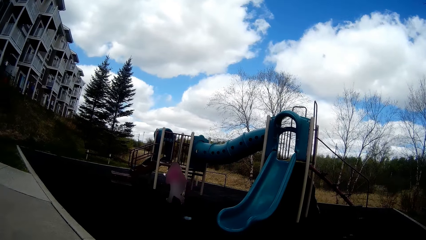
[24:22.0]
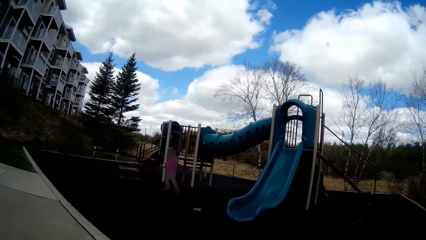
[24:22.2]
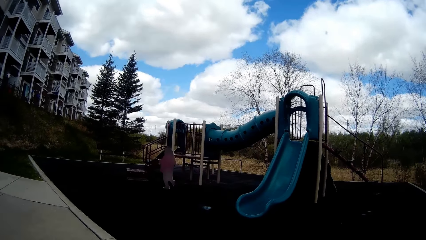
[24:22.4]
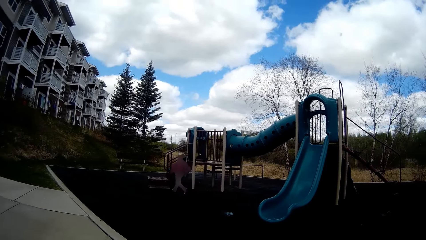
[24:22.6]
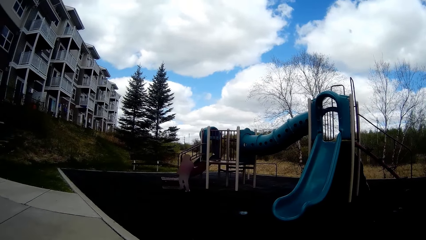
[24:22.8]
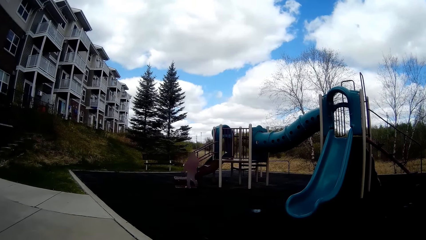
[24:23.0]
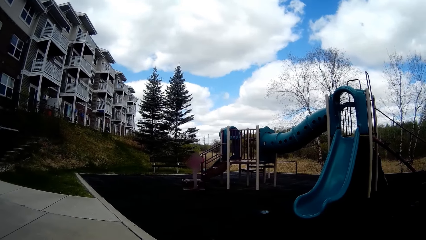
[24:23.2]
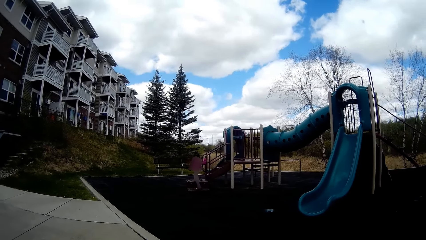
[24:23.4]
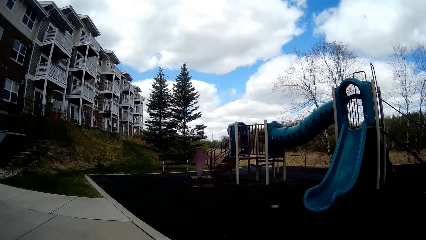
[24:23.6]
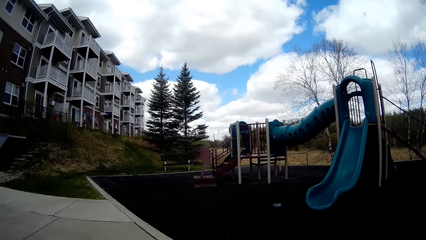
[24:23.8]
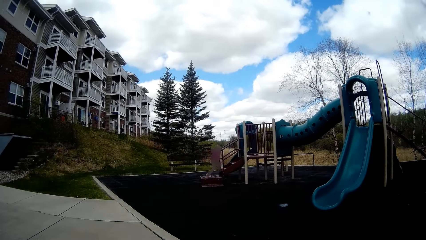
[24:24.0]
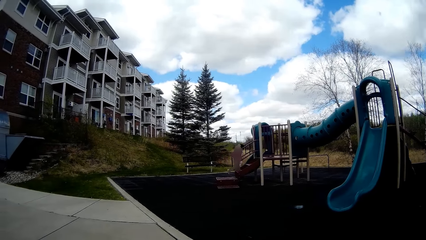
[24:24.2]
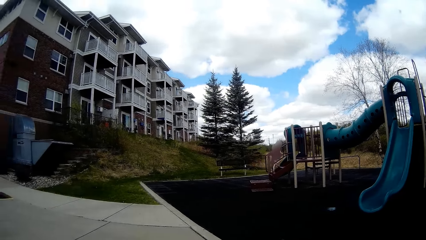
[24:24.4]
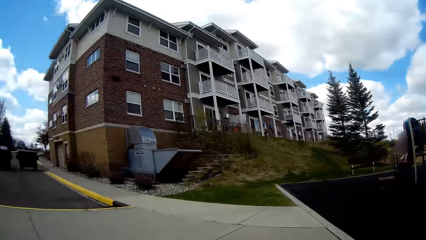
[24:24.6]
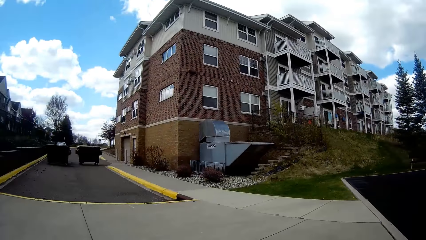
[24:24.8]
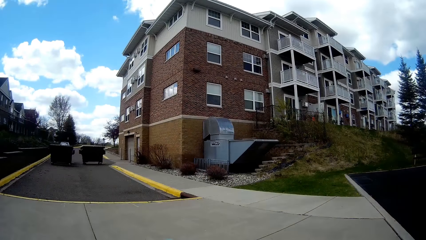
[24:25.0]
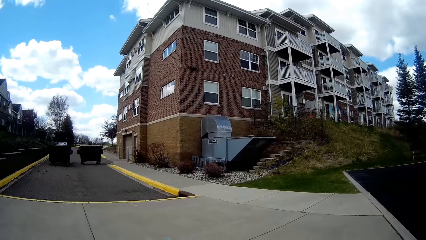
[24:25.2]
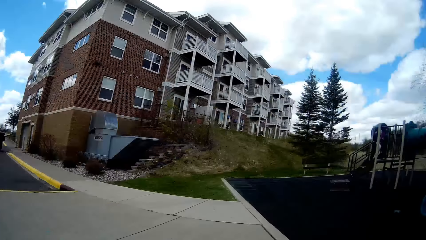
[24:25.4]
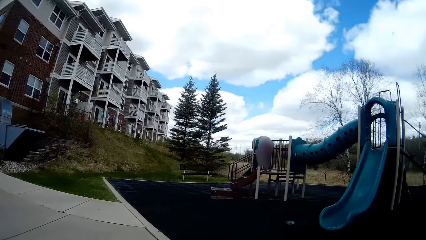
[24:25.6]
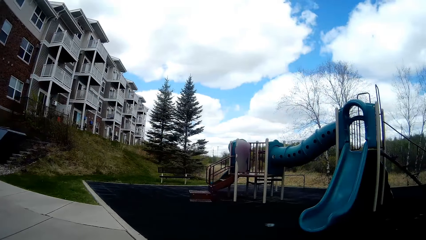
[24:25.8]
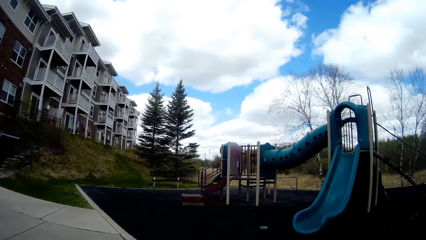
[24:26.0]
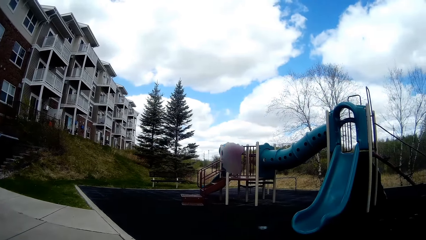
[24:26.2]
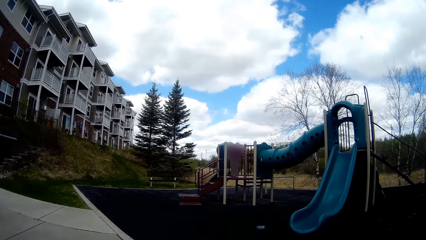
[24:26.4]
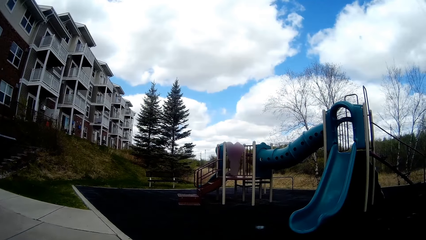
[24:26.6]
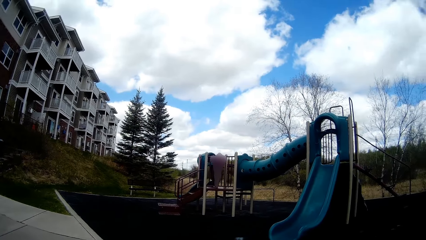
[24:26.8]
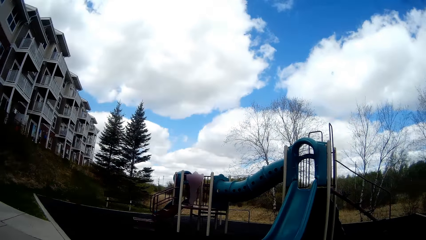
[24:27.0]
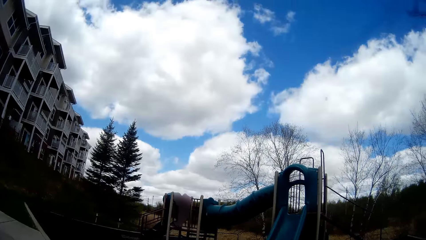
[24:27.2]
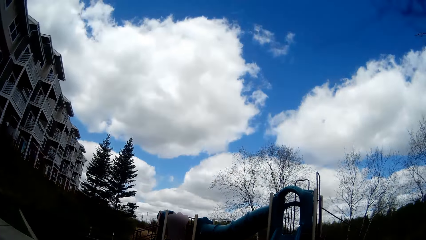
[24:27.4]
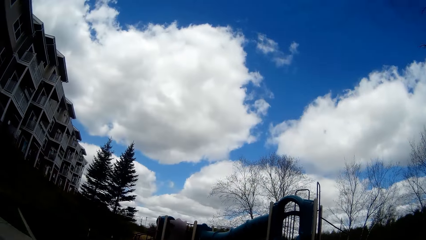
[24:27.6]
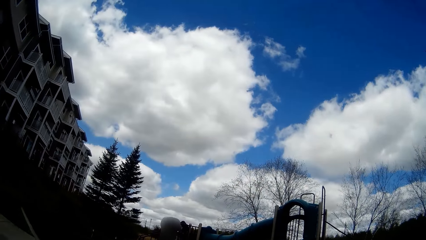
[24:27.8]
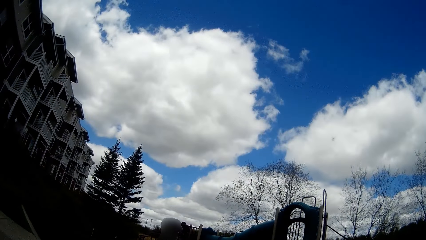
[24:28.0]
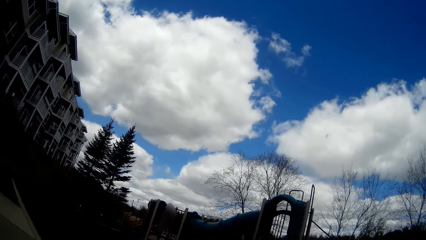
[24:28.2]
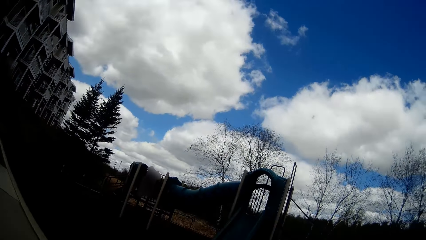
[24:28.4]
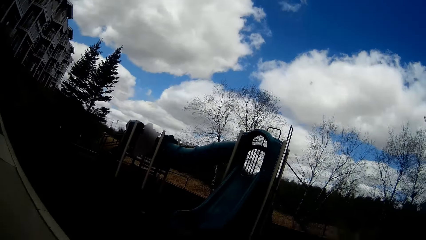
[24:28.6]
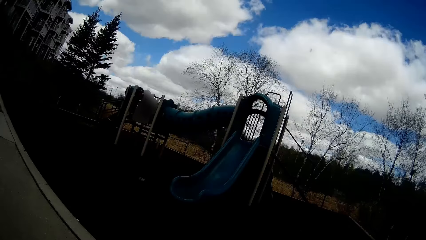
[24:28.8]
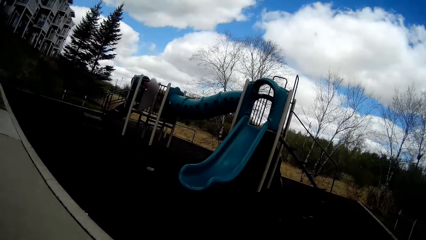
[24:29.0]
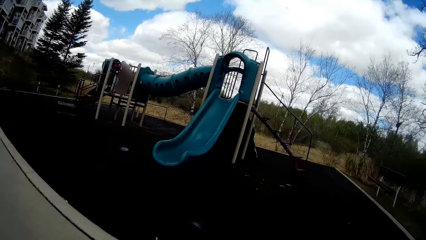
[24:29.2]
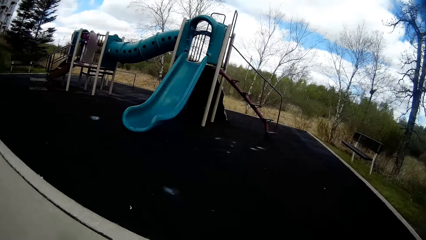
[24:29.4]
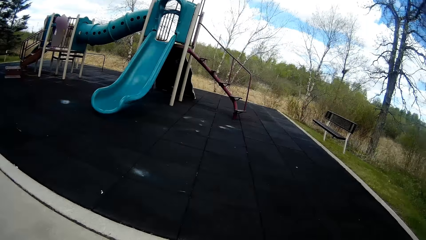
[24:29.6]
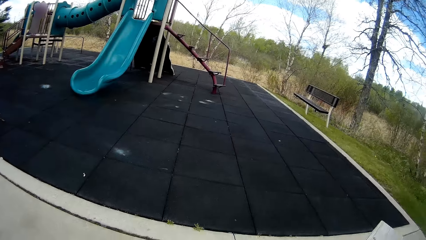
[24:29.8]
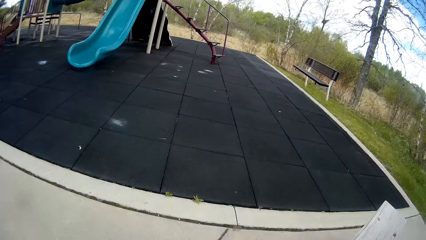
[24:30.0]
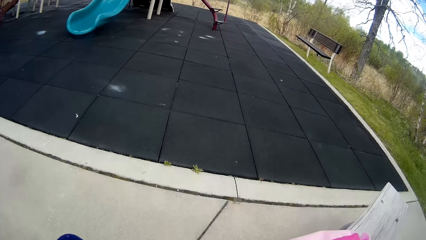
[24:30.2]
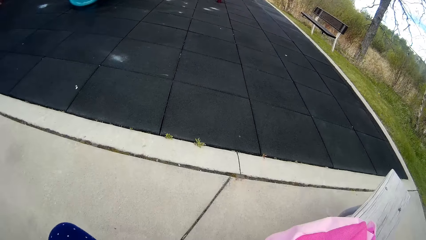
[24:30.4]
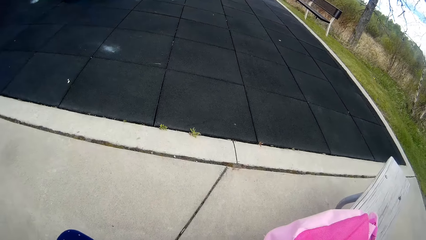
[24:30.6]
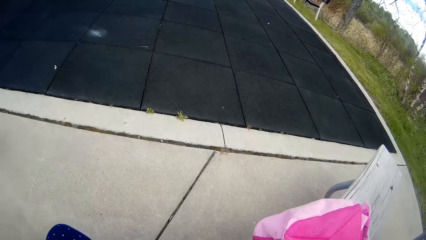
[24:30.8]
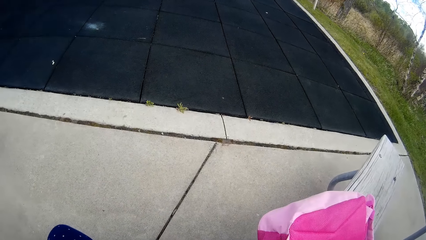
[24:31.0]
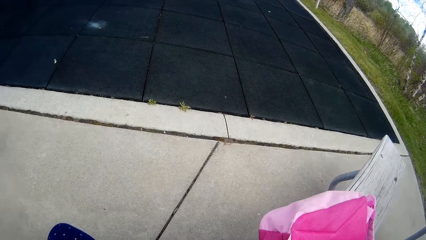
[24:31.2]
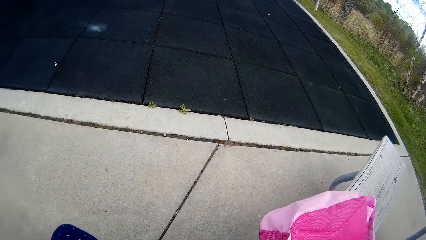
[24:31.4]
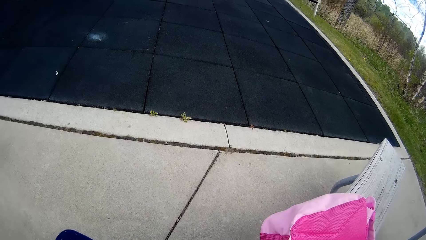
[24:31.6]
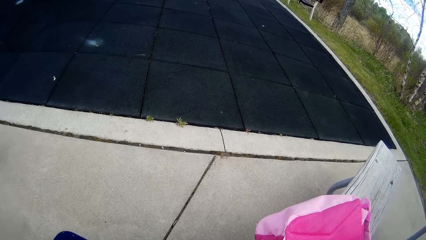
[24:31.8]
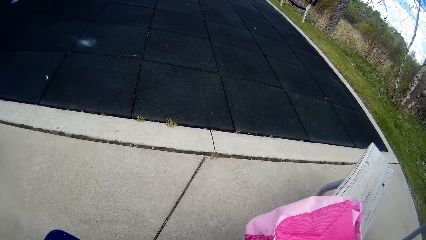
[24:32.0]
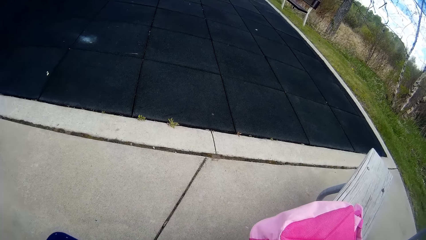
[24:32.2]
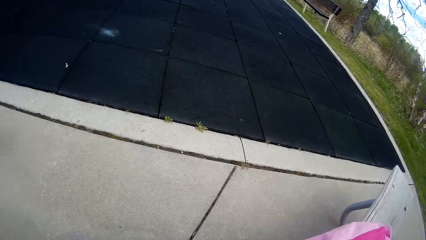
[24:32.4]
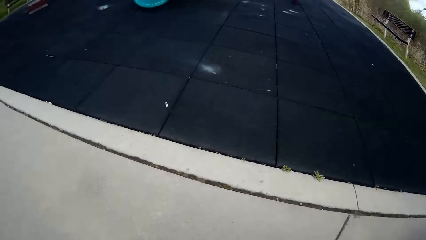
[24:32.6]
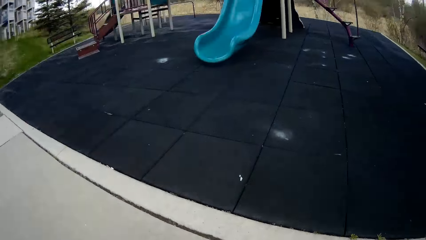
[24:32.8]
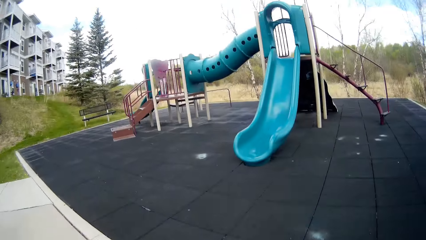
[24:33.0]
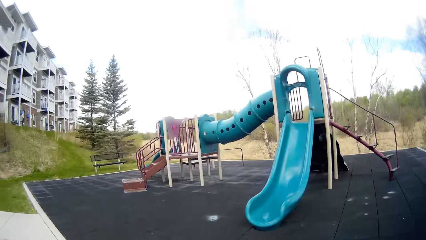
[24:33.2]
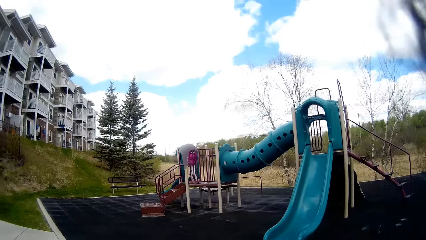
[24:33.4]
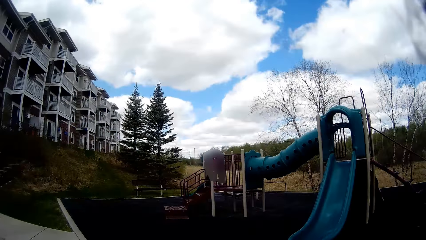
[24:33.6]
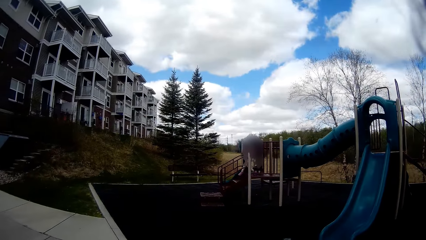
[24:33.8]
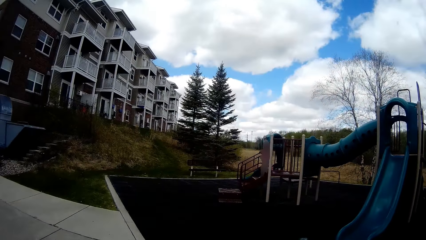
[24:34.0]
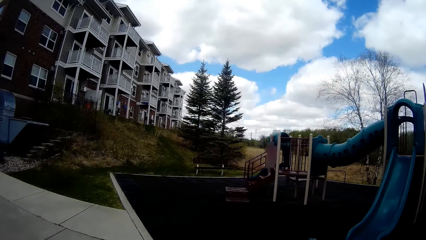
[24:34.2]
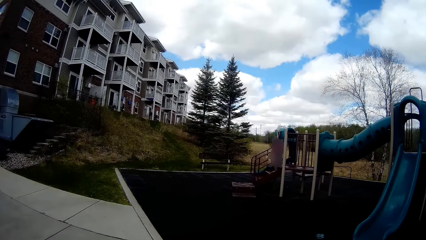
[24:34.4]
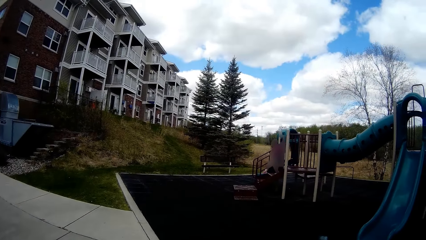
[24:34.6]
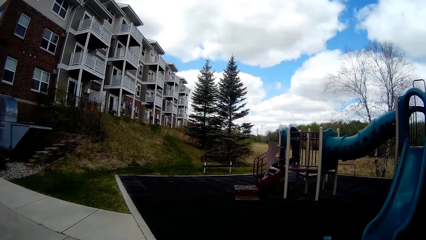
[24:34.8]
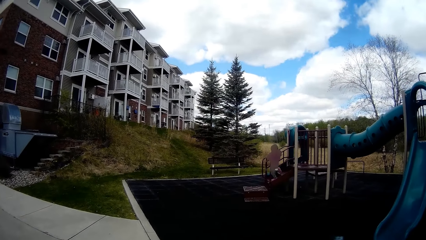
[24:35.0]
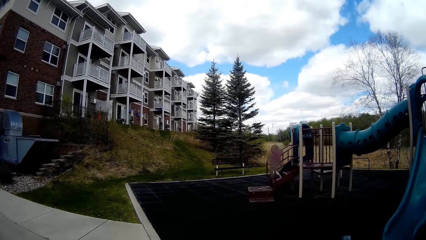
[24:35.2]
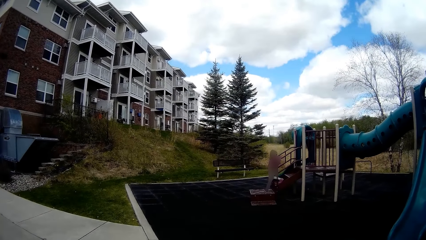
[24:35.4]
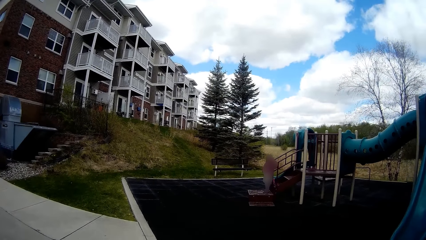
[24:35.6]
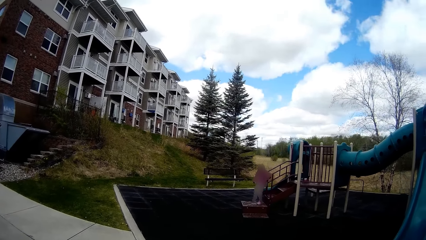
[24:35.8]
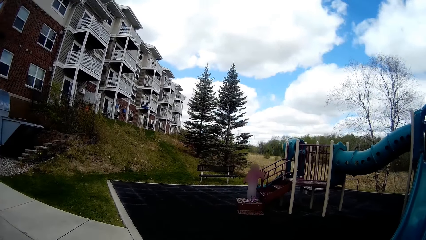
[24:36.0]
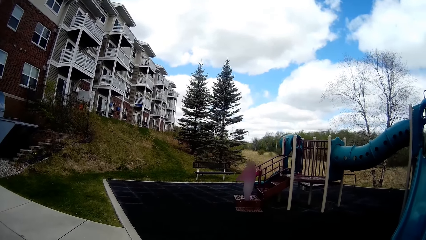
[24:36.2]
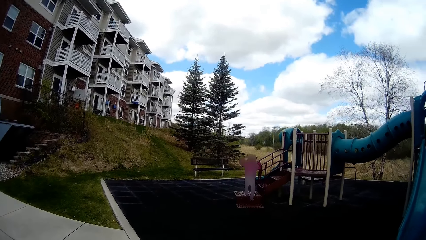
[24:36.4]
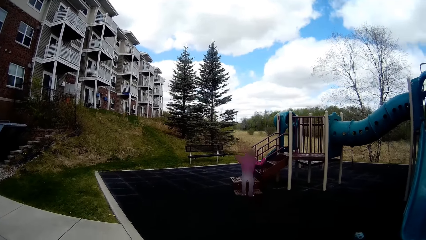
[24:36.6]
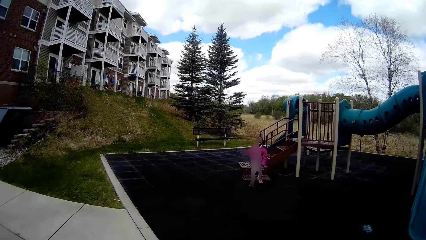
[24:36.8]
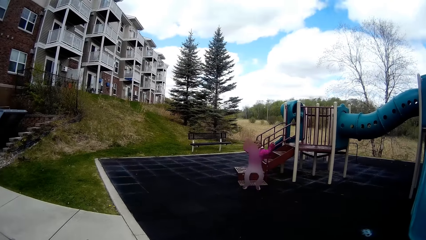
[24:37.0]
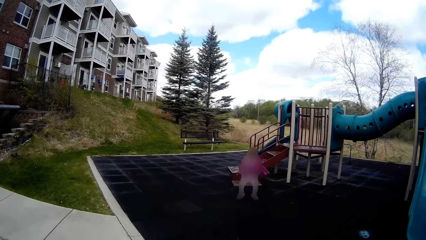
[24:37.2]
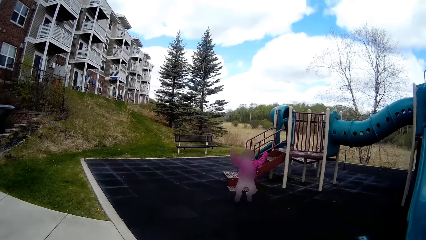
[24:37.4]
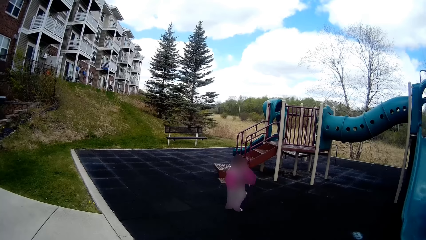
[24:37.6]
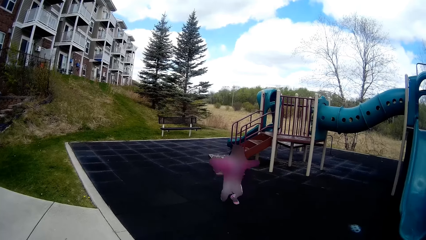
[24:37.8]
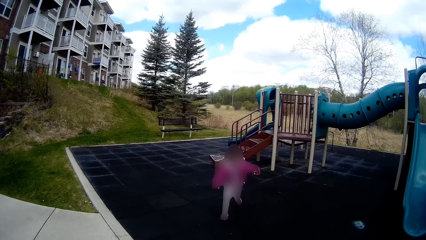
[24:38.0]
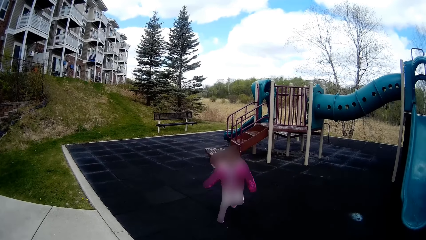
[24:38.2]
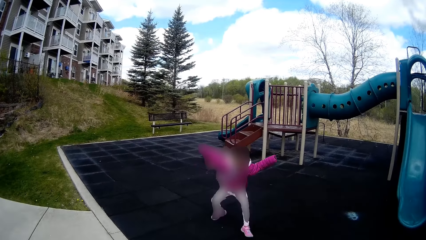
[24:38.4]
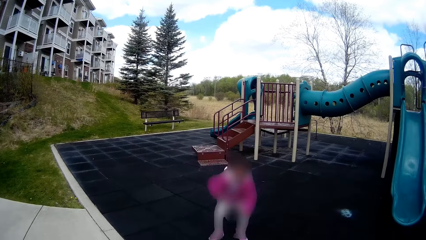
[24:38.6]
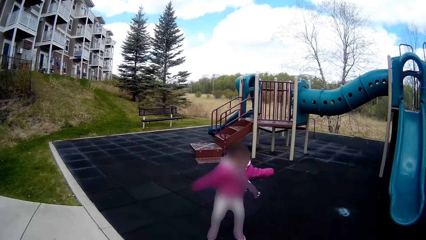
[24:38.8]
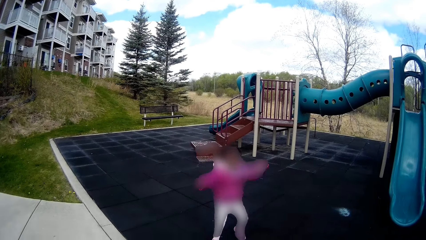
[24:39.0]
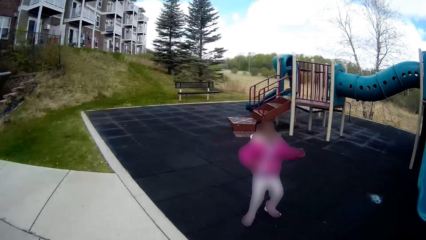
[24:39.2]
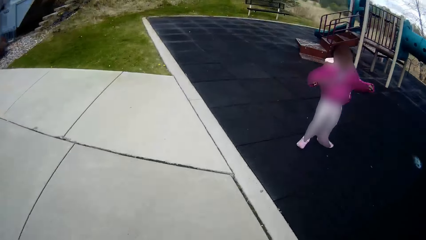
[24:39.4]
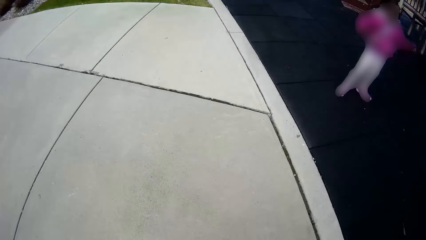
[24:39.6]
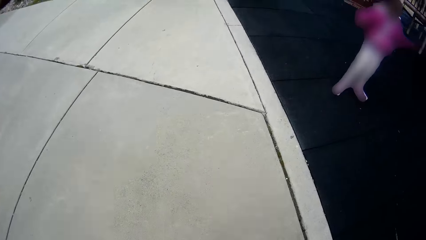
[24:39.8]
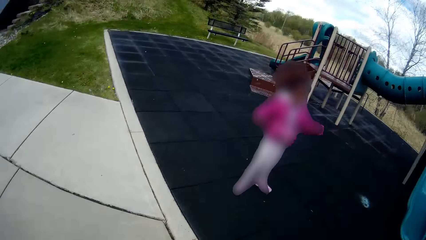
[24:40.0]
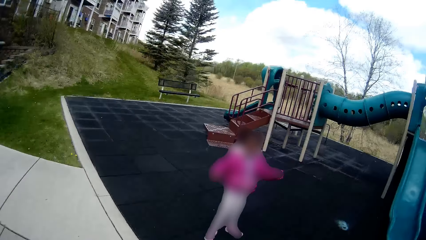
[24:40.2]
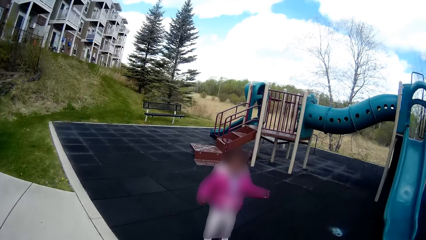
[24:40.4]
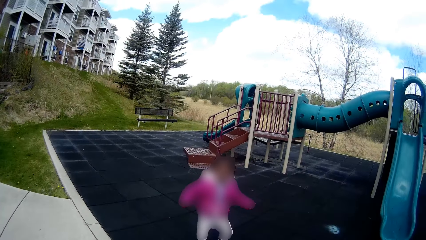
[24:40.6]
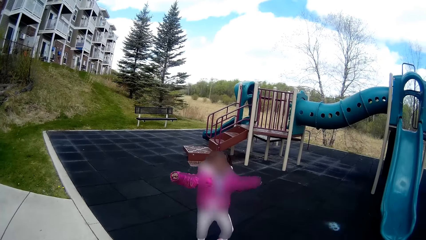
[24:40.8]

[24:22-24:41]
A child runs around the playground and climbs the stairs. The camera wearer looks around the compound. They converse with the child. The child climbs down the stairs and jumps around the playground.
